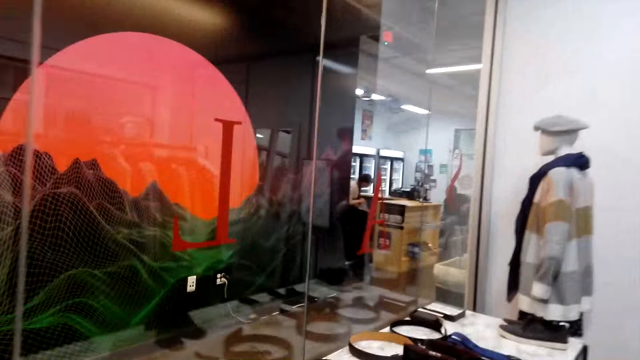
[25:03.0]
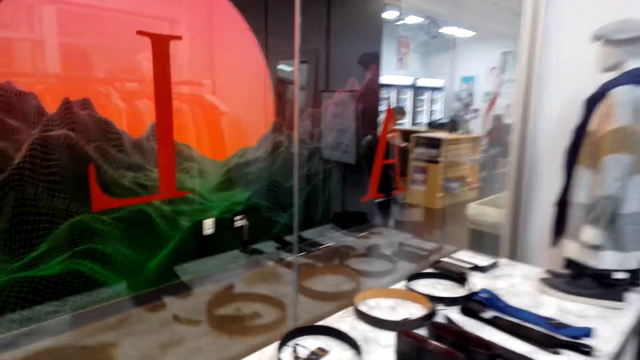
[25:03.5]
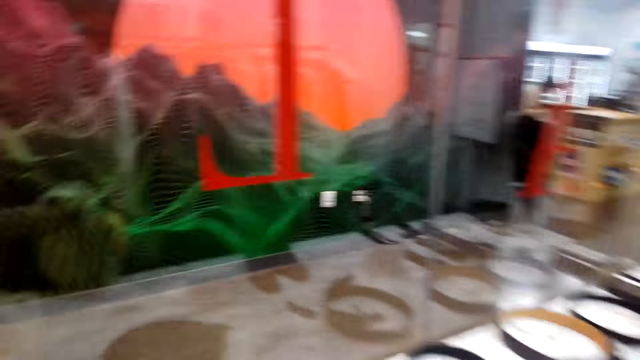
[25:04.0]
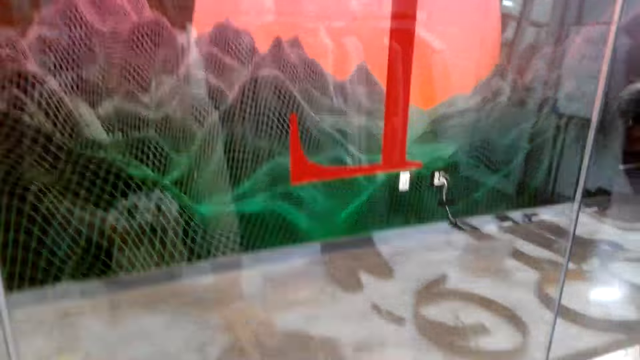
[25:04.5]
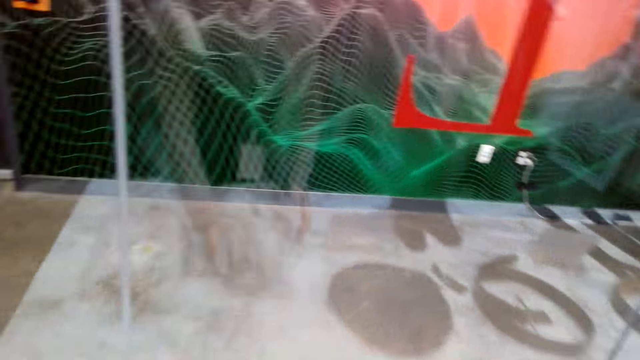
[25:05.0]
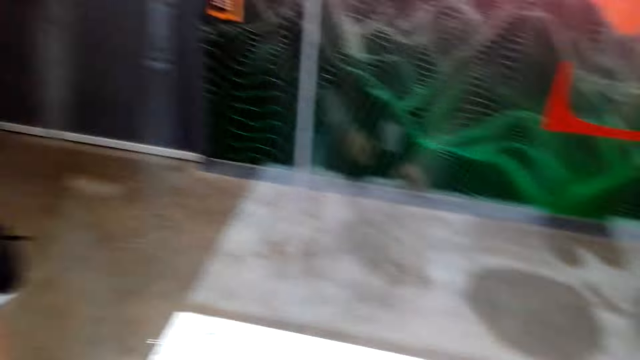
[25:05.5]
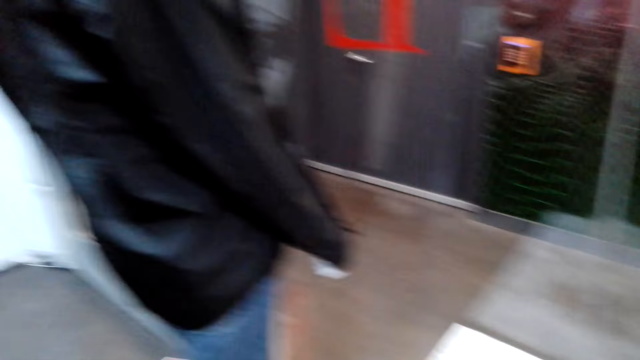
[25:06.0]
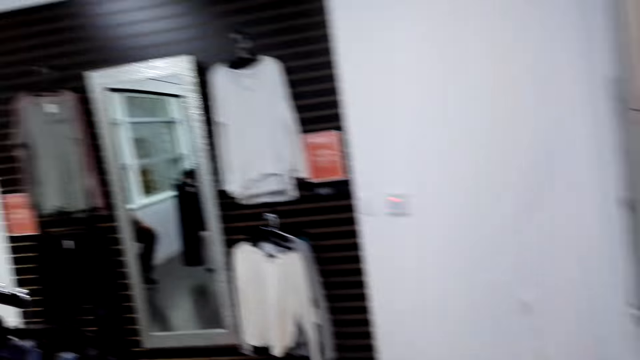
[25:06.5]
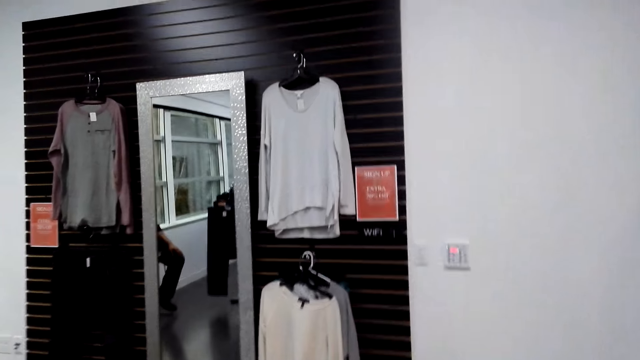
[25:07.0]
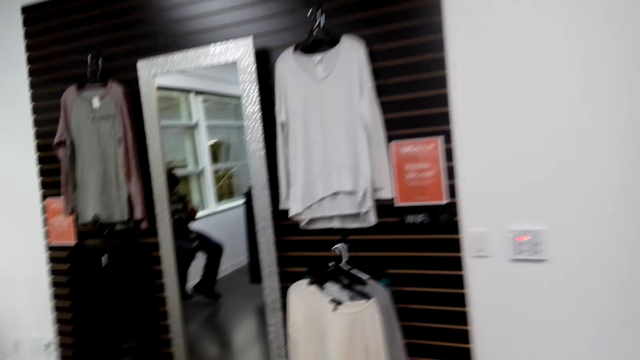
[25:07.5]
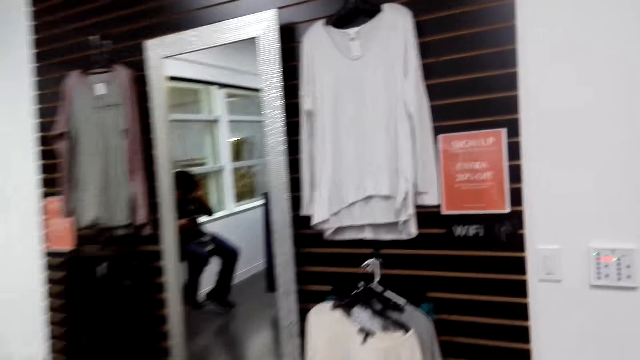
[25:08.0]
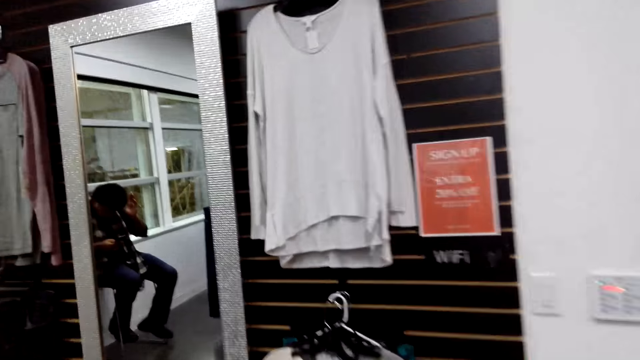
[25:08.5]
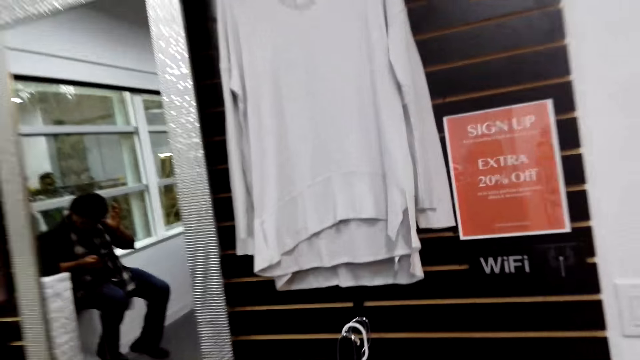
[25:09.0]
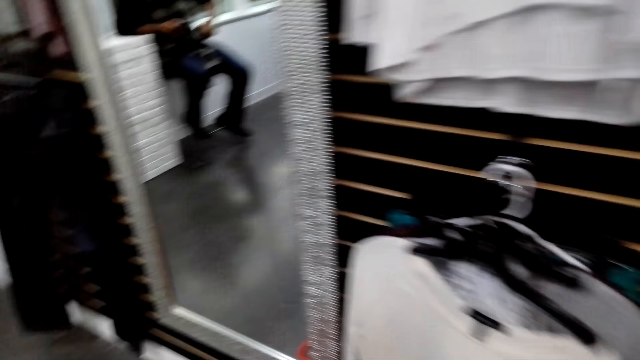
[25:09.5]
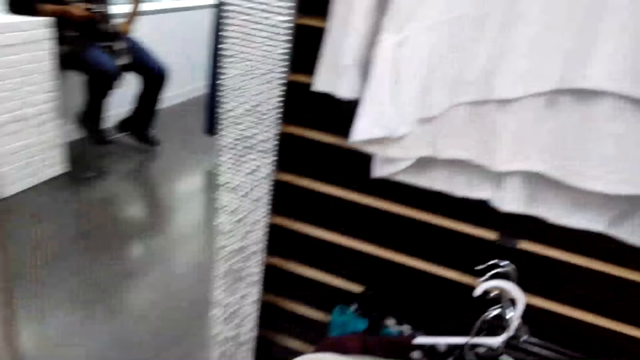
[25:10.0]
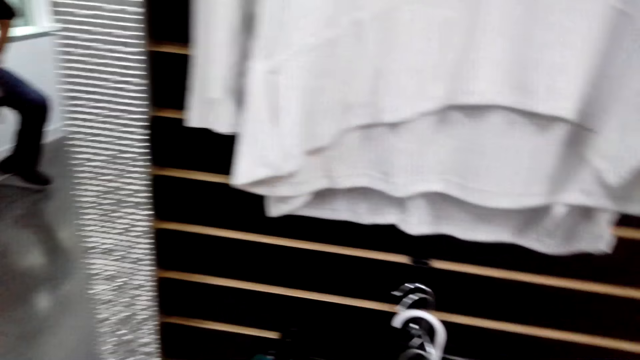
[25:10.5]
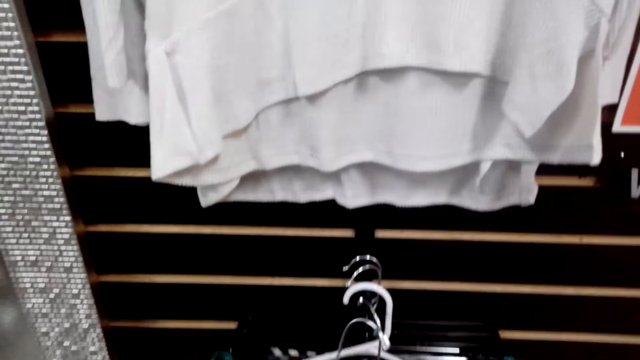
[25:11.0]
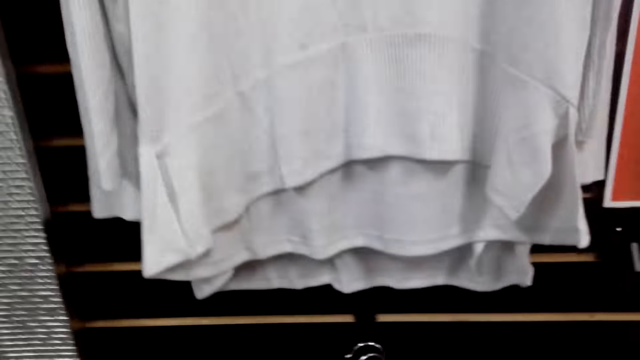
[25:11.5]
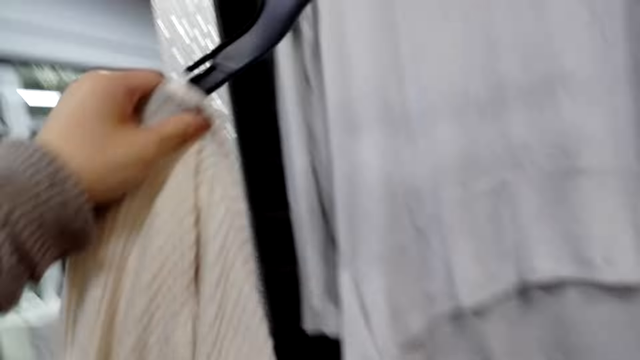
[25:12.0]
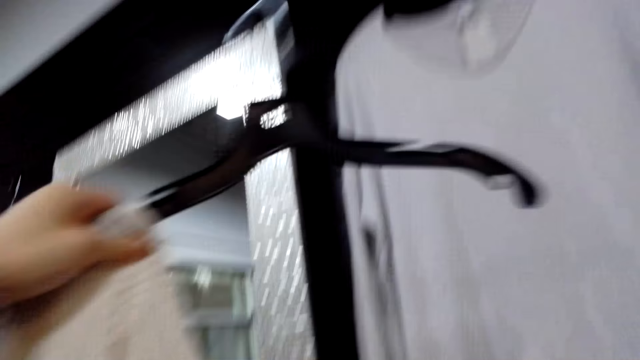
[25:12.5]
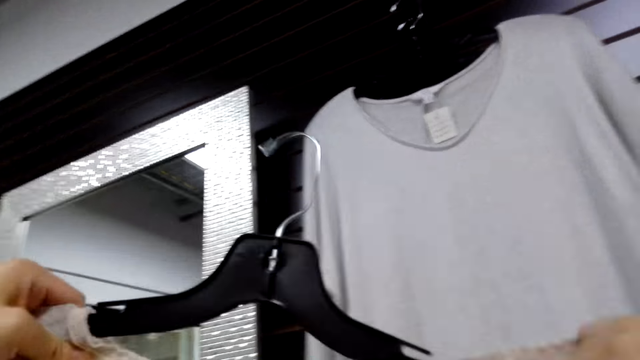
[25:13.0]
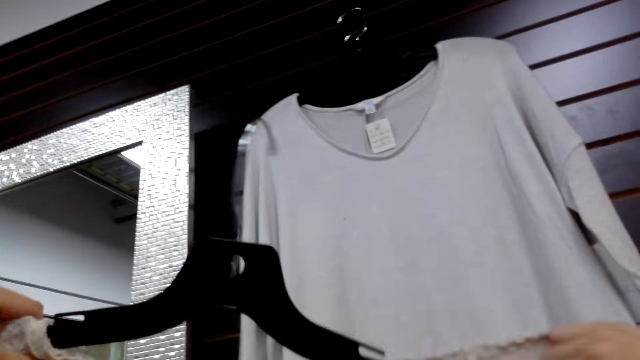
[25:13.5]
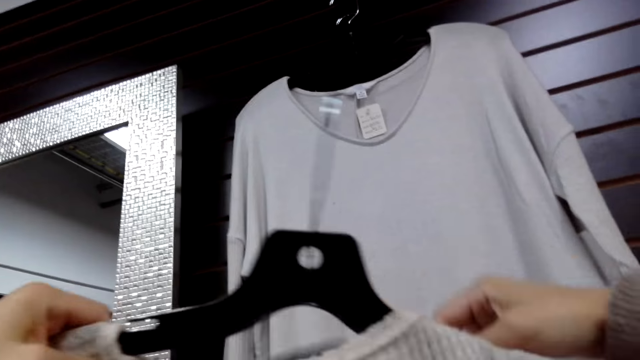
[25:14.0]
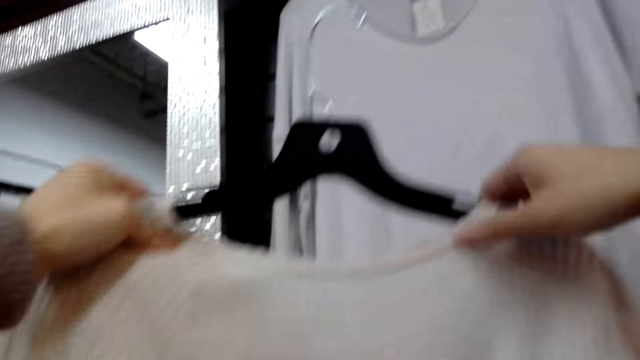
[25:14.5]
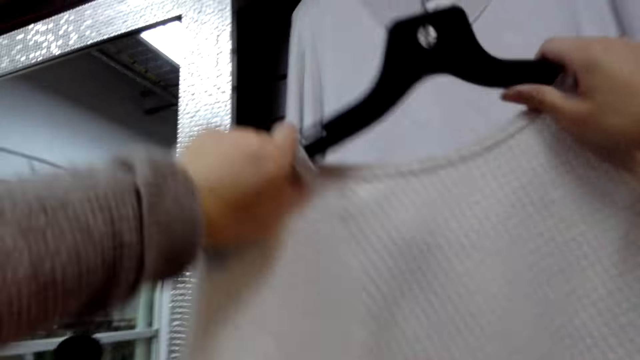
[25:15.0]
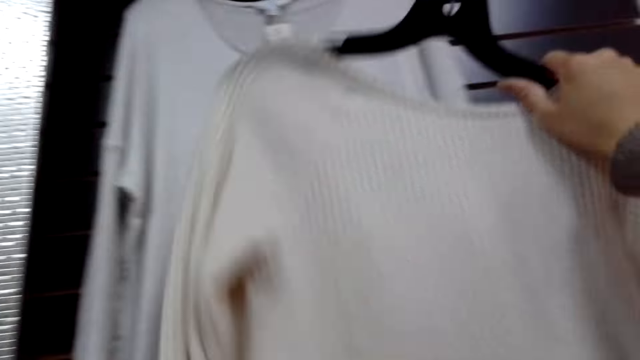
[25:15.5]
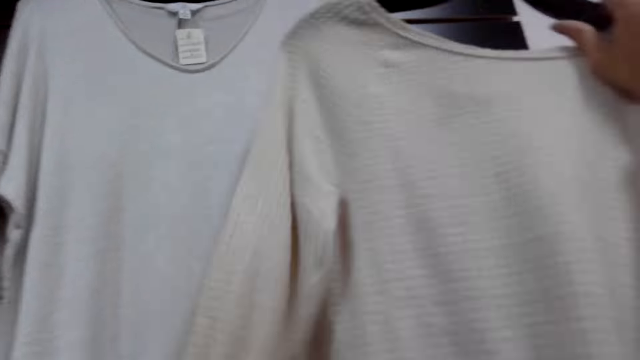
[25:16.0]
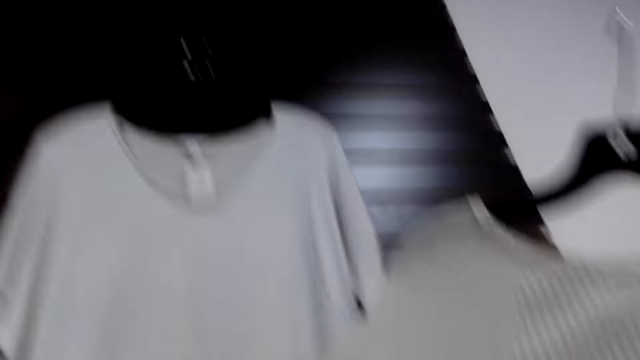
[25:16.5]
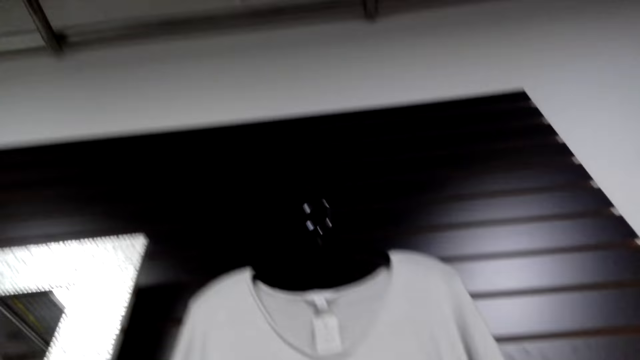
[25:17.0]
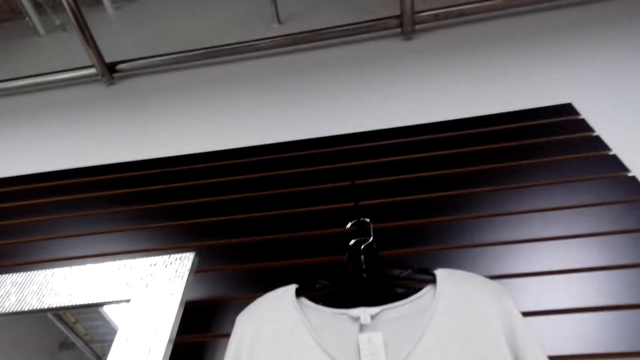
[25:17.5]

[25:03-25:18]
The camera wearer picks up another cloth.

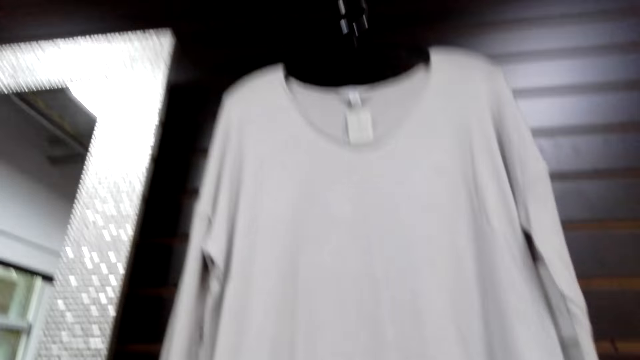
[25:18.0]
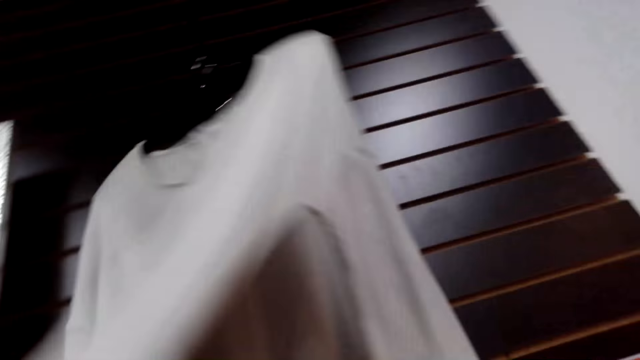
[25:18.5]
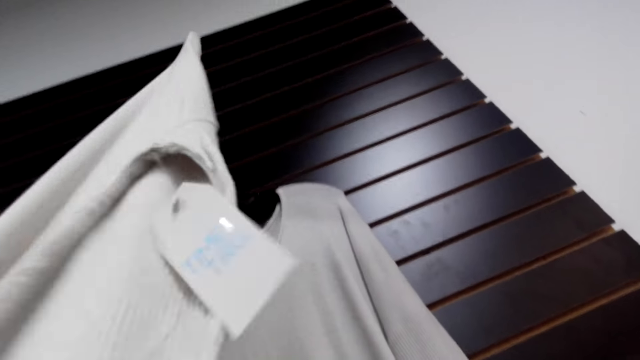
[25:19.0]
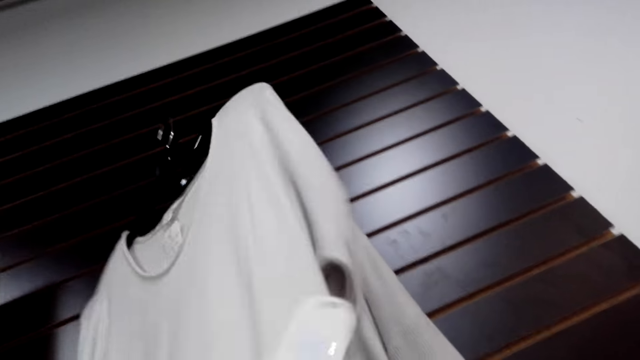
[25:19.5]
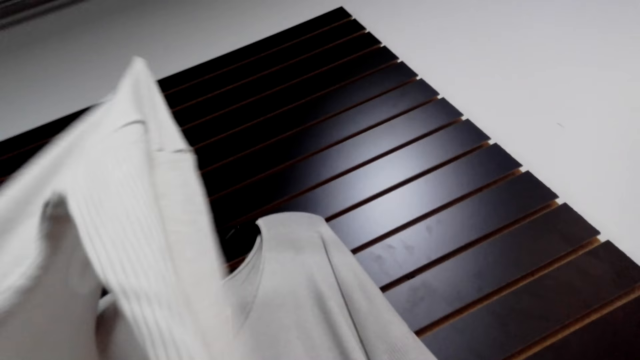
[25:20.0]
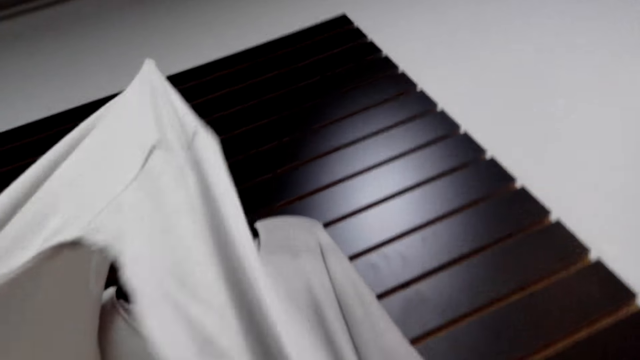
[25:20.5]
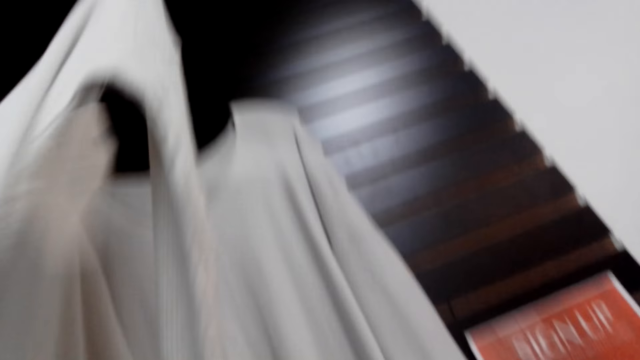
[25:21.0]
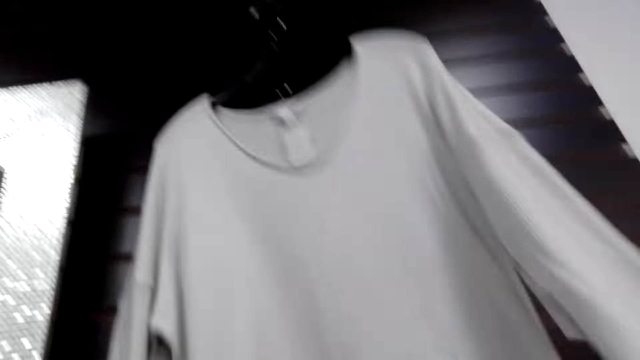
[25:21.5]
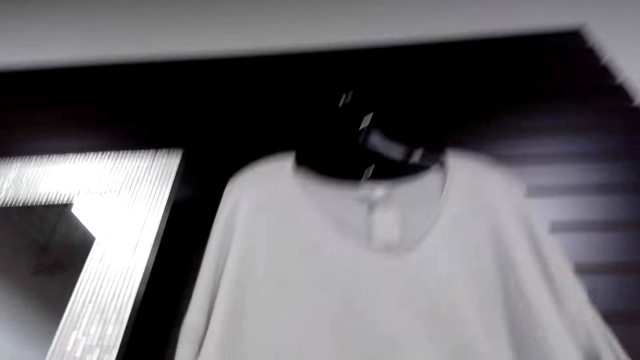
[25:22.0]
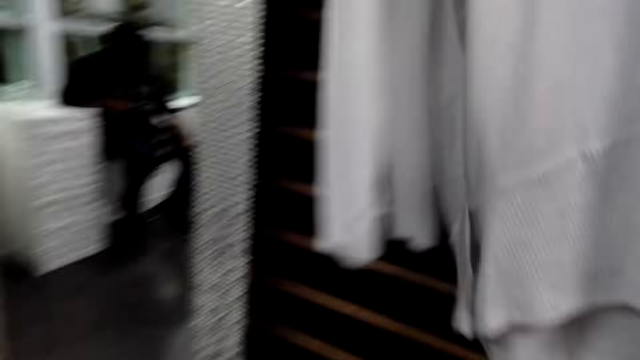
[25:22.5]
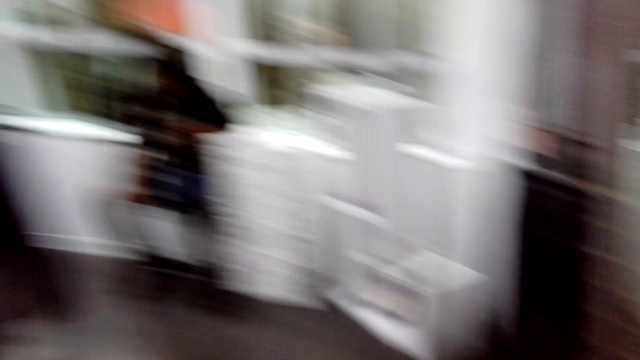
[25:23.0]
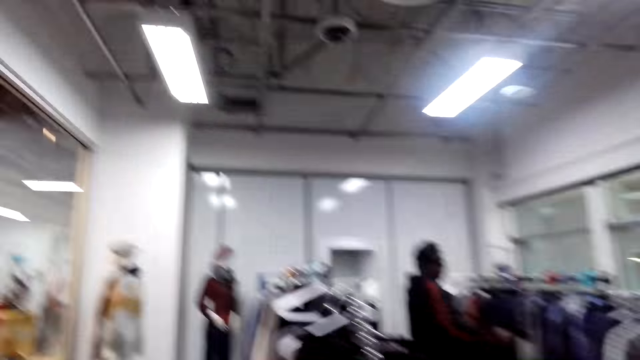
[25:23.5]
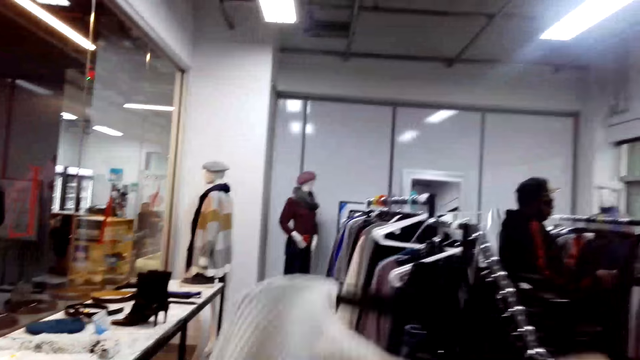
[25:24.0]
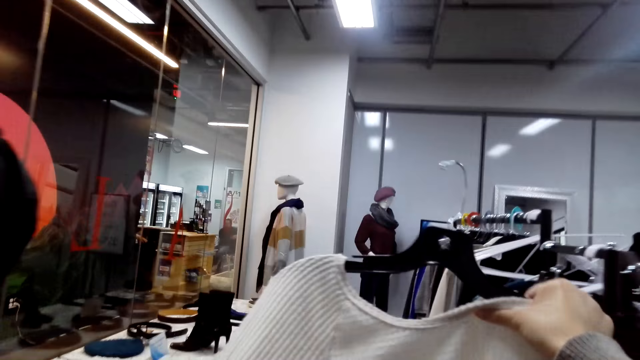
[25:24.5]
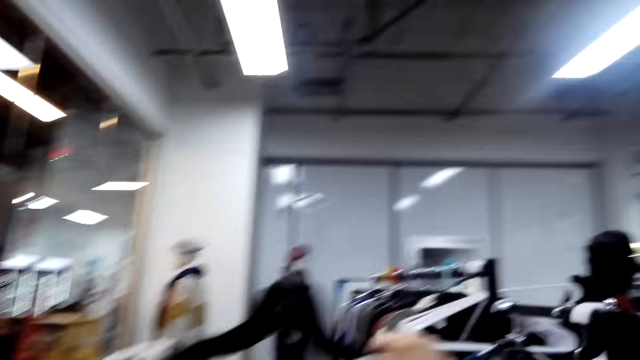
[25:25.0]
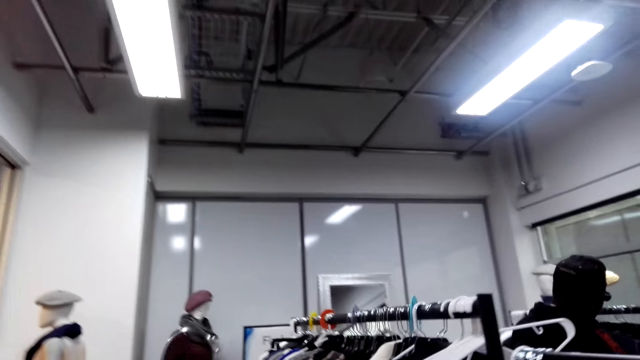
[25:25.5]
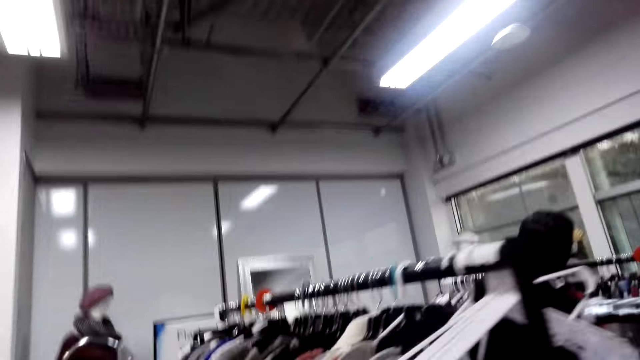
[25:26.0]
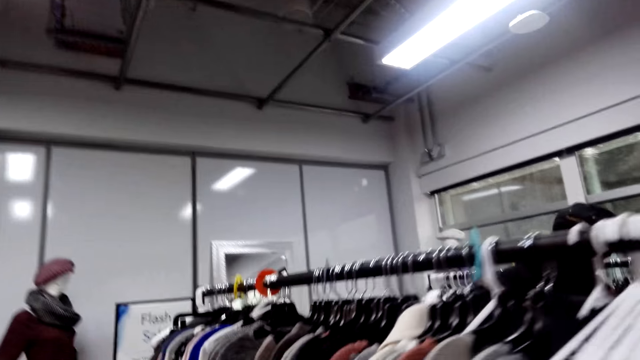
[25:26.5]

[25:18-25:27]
The camera wearer picks up the blouses. They move around.
